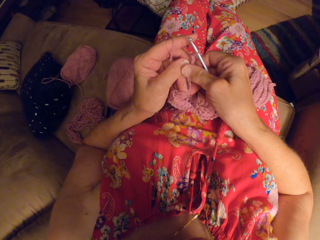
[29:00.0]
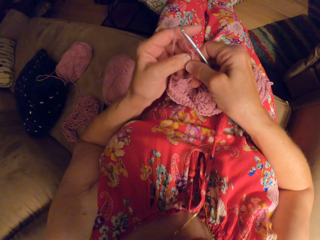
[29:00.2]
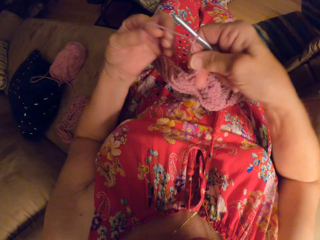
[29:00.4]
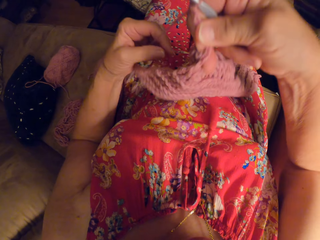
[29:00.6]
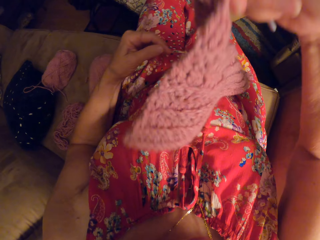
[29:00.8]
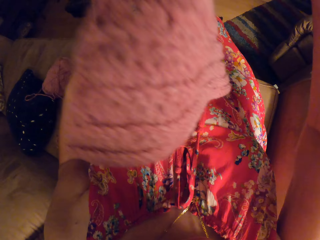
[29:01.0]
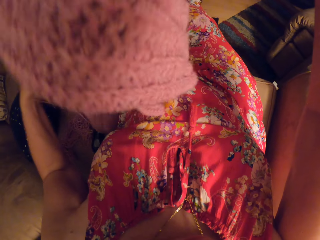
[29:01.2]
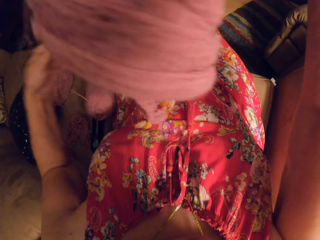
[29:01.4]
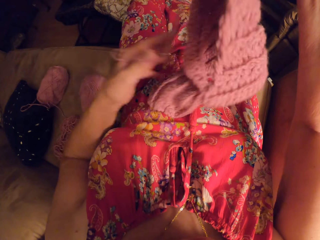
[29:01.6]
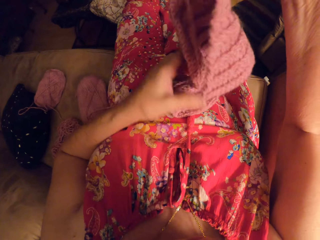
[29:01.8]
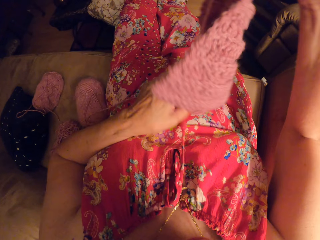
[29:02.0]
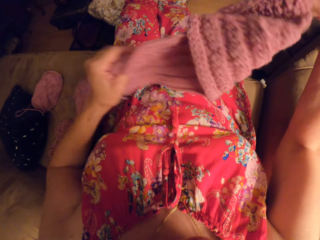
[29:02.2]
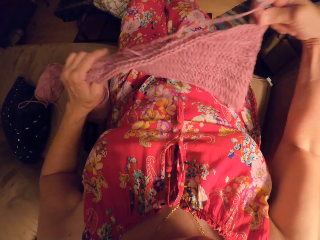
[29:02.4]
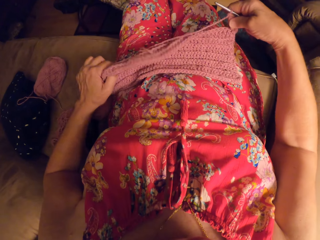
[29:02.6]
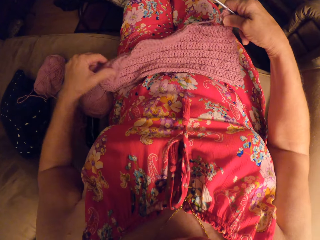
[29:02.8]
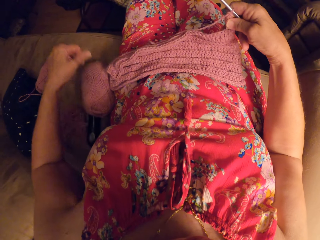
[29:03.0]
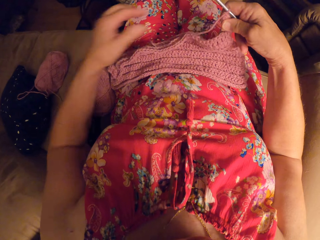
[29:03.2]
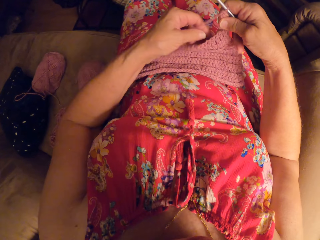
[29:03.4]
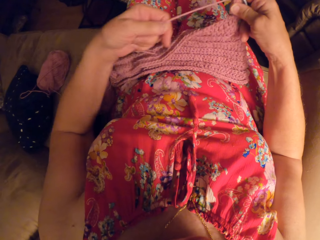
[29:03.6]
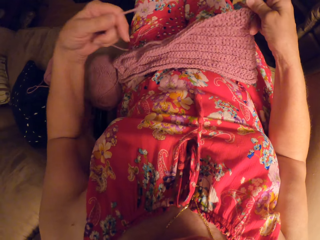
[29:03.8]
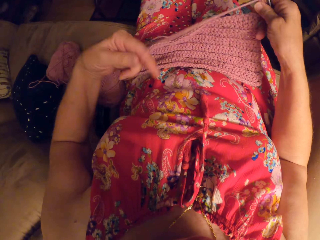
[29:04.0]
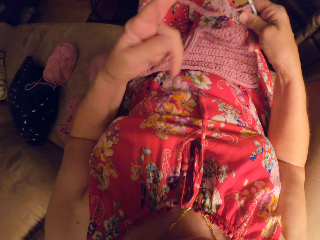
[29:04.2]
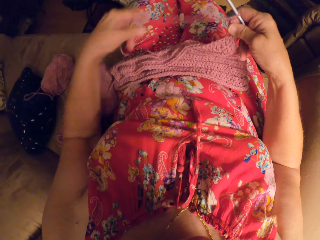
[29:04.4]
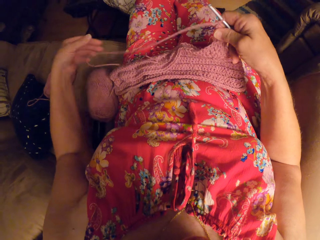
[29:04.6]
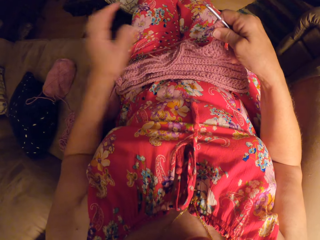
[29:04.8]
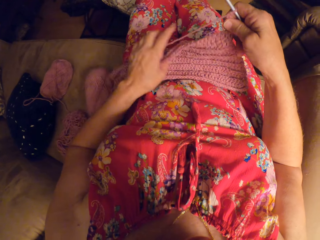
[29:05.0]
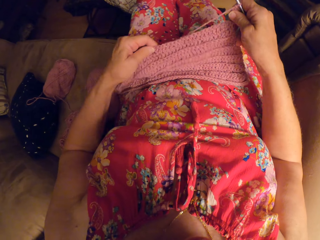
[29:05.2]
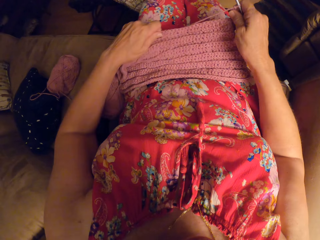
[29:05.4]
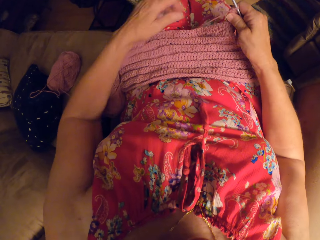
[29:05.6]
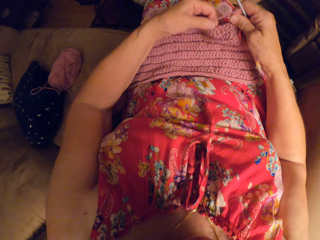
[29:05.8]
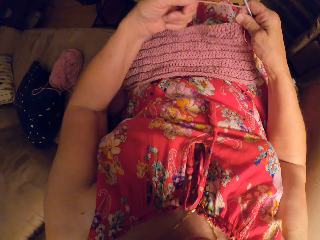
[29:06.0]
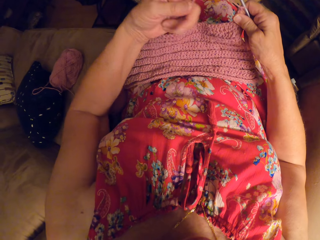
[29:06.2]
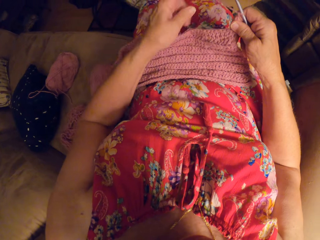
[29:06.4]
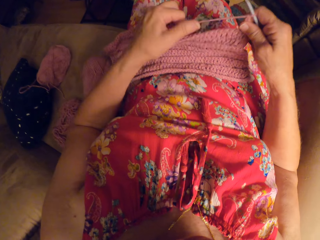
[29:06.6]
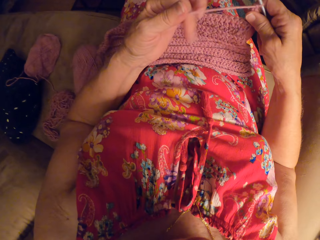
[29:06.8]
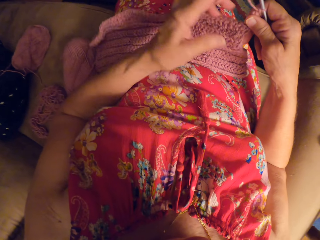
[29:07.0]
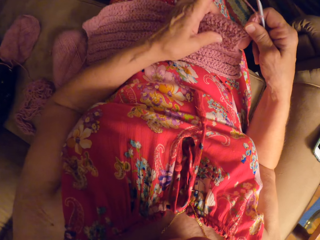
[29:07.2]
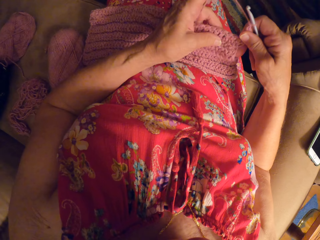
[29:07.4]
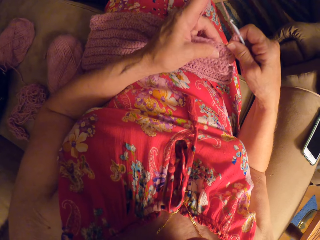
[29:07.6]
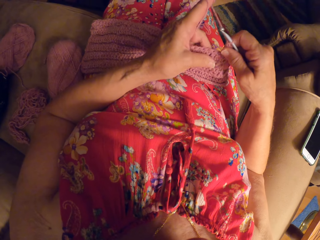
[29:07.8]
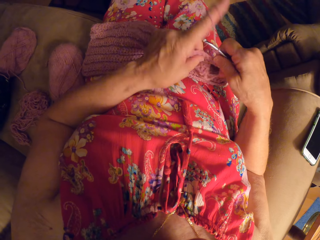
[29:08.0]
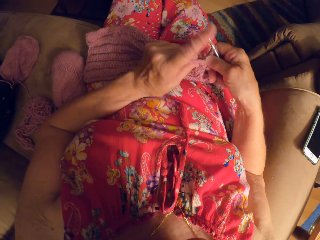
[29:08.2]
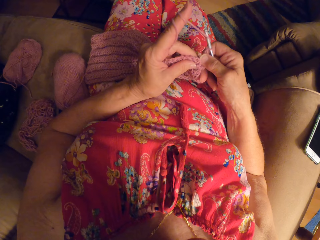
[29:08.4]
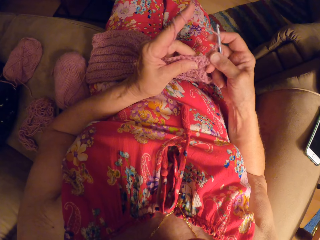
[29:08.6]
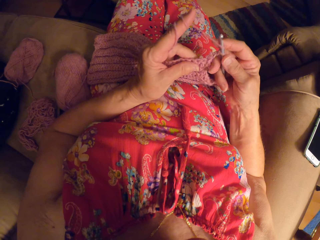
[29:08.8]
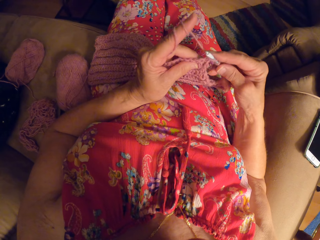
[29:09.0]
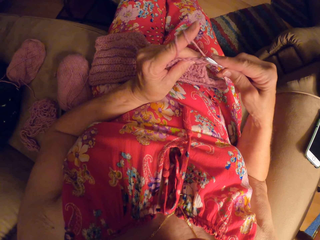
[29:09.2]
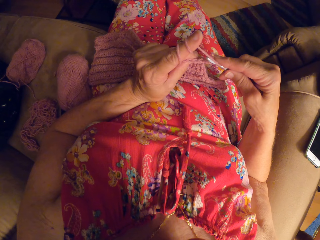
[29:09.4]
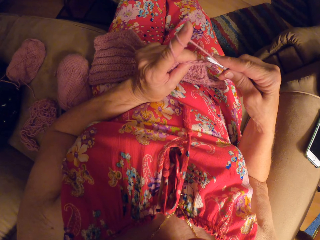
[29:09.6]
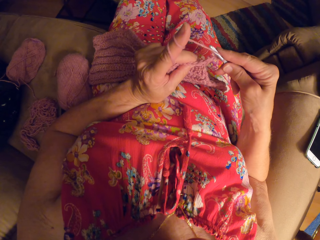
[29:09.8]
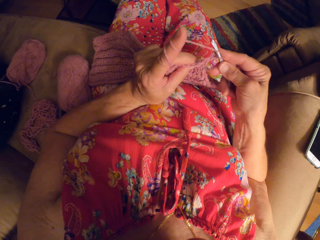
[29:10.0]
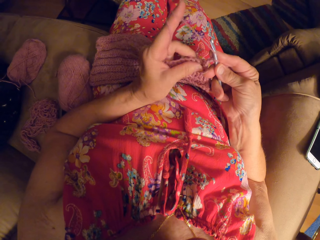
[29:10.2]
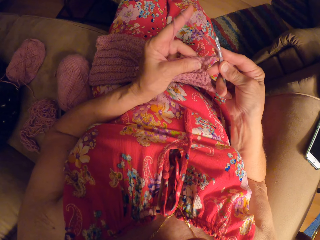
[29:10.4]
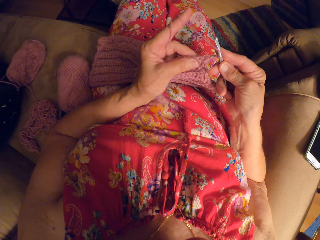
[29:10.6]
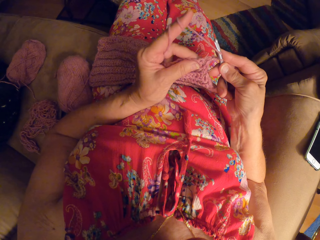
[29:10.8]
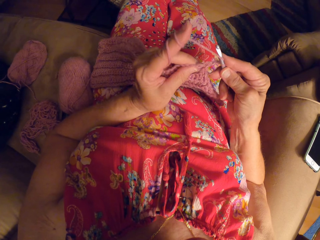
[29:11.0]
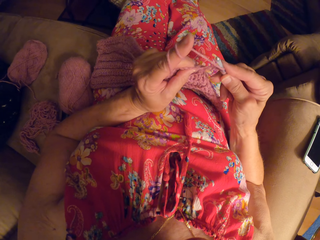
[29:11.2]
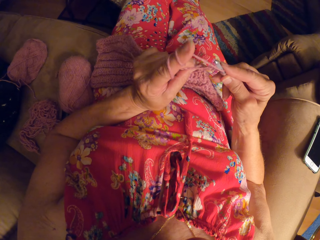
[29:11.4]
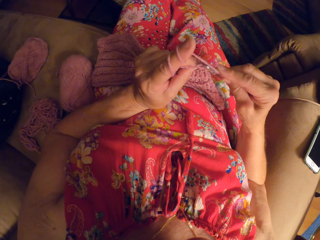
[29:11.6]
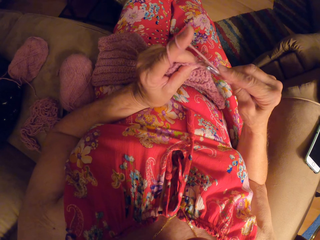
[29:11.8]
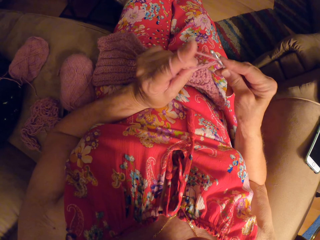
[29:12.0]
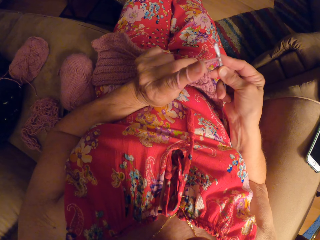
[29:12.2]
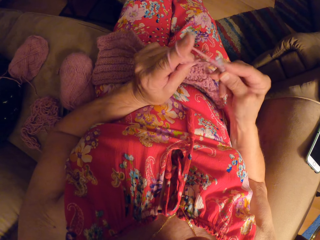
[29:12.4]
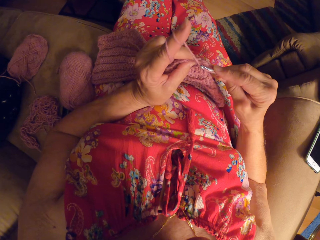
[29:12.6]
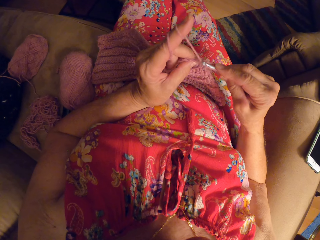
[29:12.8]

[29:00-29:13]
The camera wearer flips the crochet to the other side. They crochet with the yarn.

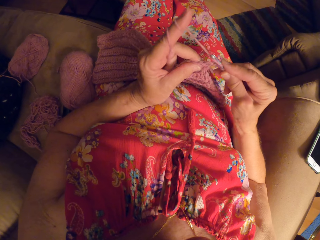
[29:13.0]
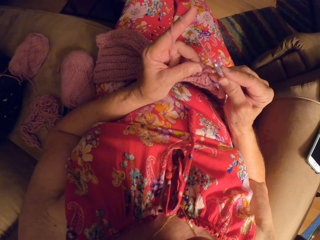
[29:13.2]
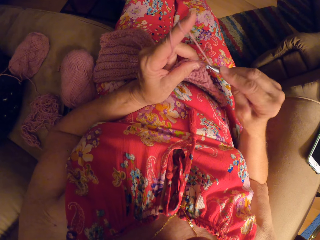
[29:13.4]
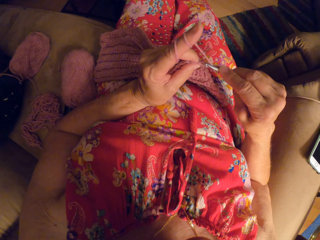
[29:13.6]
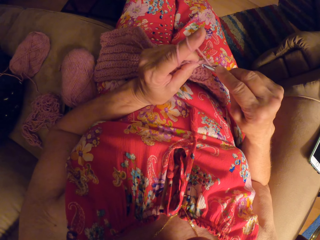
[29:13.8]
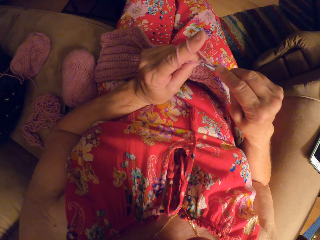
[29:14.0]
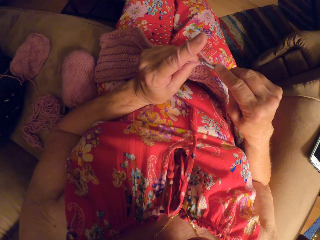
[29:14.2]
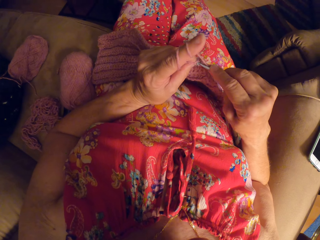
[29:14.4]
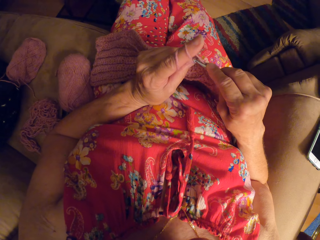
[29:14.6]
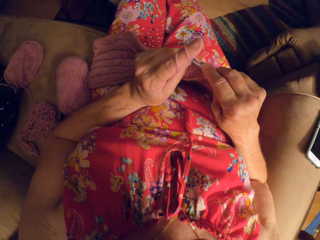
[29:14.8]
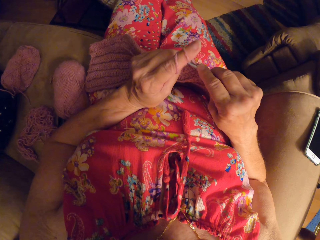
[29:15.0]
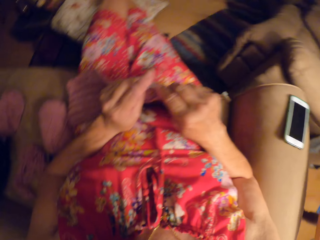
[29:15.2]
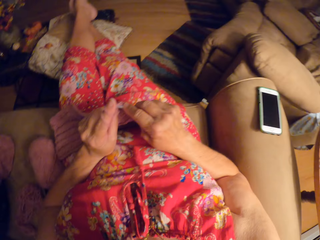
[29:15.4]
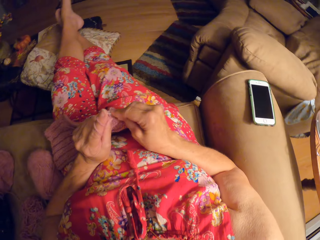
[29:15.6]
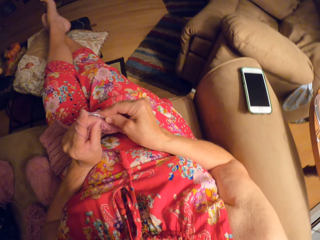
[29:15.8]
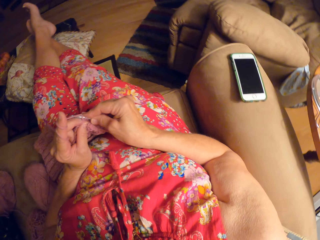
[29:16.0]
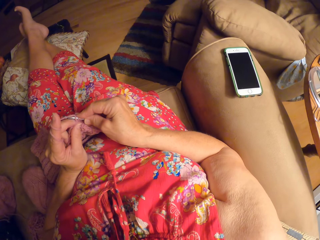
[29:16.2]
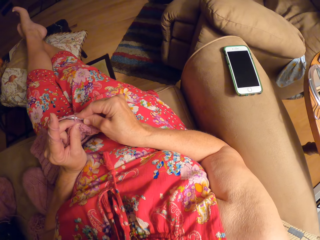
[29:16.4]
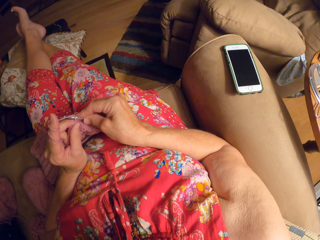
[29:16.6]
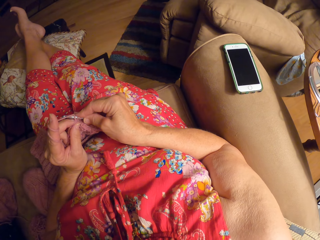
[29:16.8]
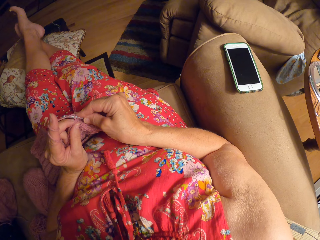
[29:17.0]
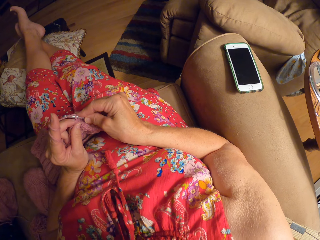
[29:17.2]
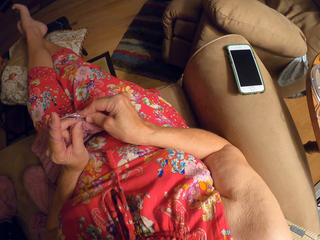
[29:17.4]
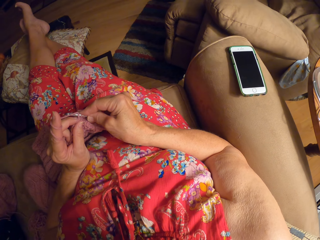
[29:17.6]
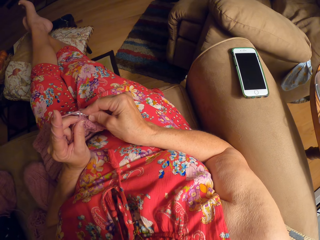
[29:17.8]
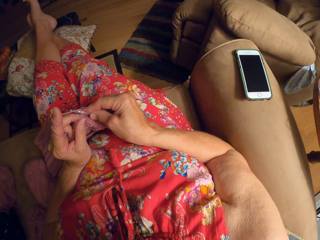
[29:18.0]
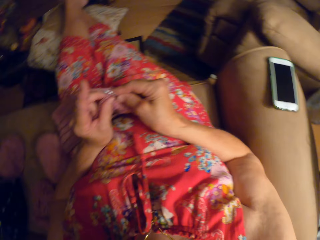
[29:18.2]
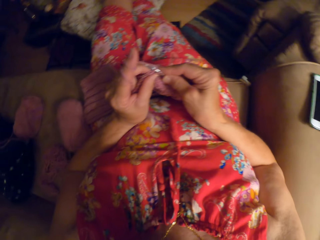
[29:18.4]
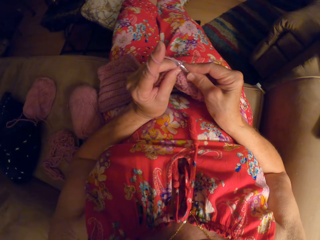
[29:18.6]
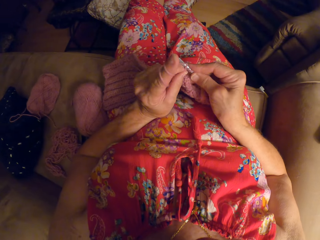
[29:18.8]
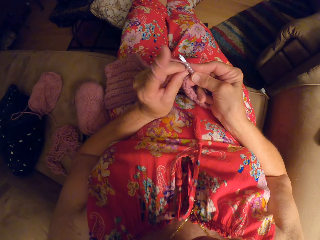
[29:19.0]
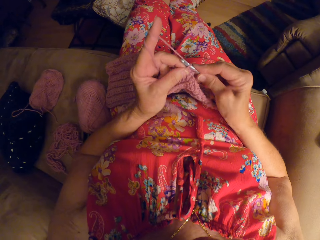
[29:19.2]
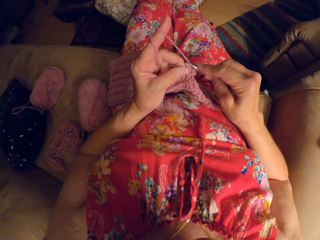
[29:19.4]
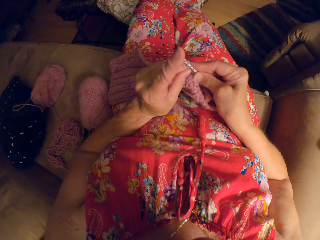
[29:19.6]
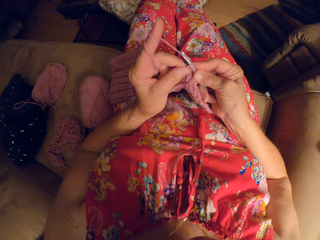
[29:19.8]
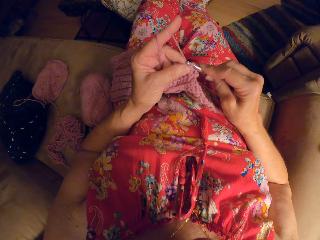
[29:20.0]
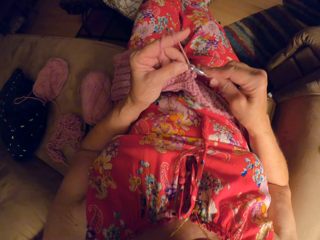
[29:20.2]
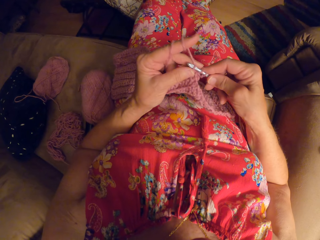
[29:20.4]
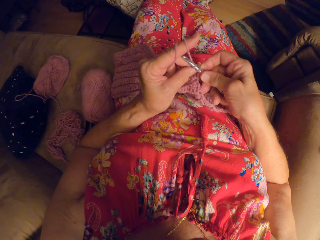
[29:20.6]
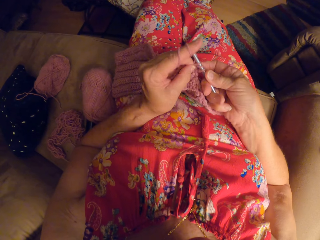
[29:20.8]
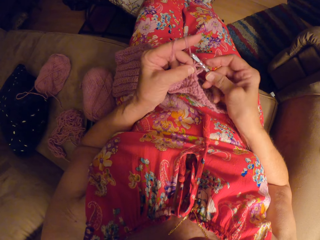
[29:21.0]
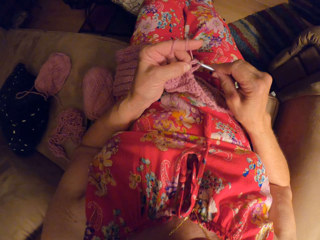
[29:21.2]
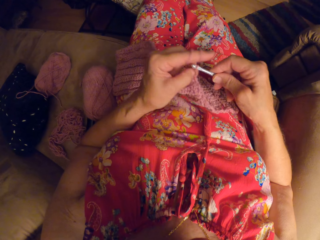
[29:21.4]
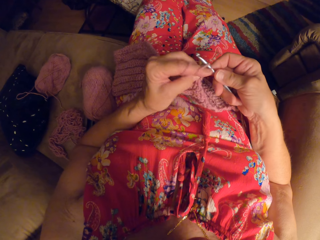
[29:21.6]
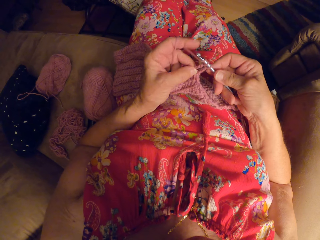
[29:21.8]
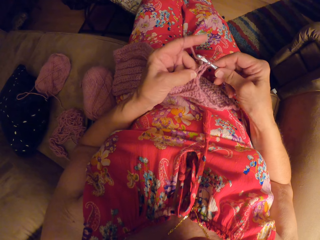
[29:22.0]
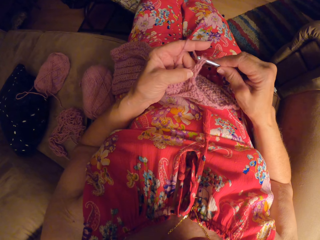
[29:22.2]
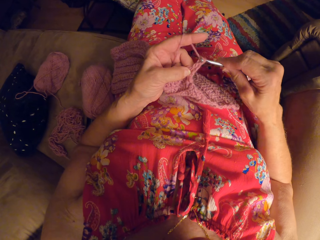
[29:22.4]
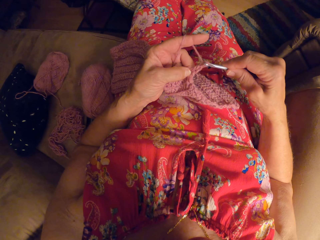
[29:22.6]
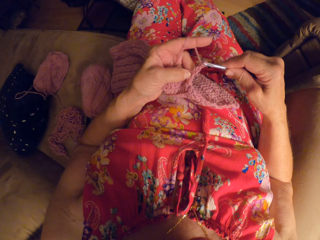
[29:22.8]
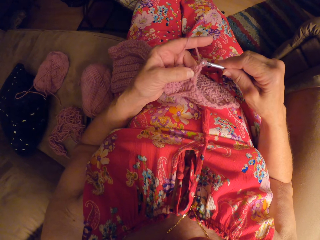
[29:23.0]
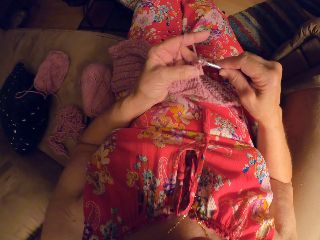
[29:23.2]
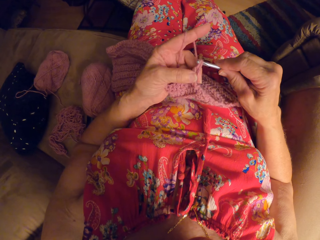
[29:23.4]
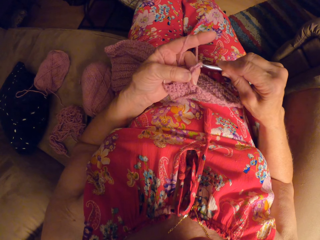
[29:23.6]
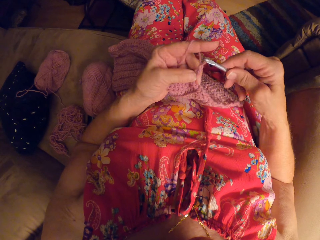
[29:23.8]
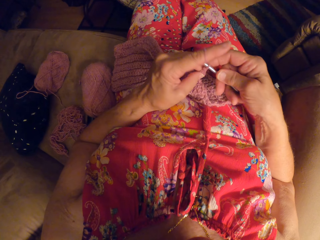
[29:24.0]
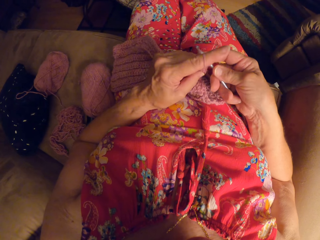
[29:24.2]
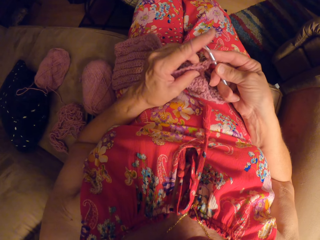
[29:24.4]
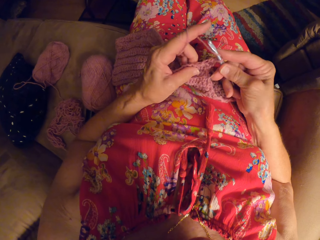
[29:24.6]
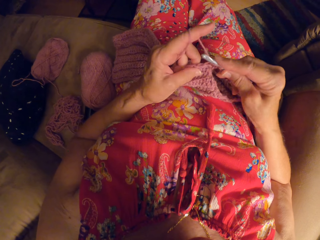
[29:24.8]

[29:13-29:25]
The camera wearer looks to the right. They crochet with the yarn.
